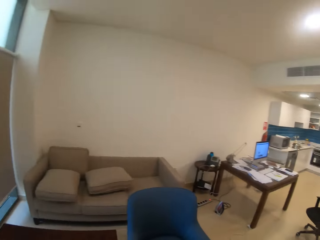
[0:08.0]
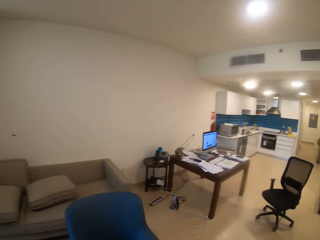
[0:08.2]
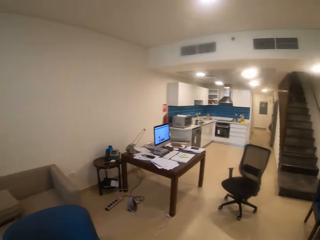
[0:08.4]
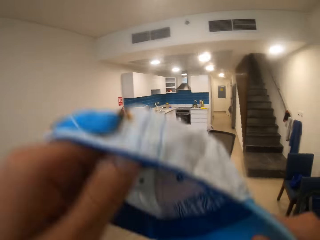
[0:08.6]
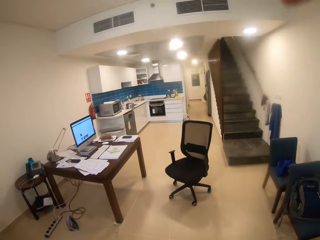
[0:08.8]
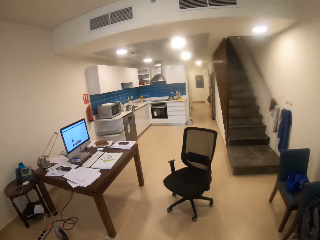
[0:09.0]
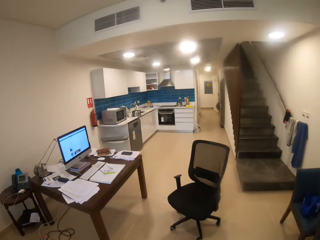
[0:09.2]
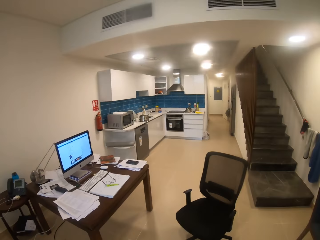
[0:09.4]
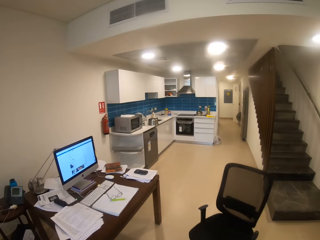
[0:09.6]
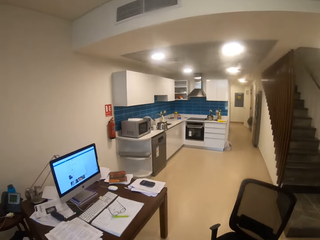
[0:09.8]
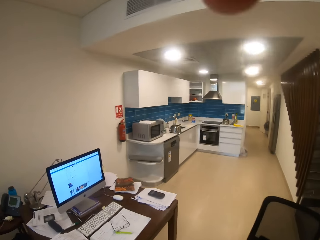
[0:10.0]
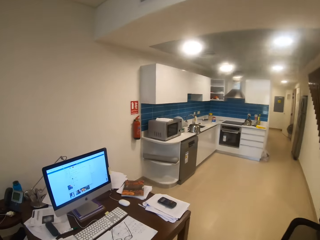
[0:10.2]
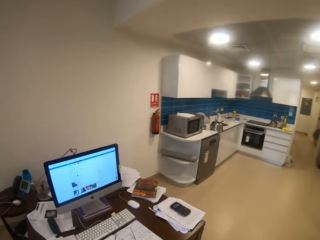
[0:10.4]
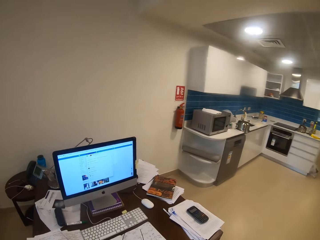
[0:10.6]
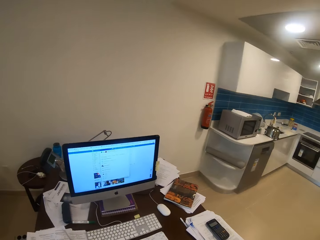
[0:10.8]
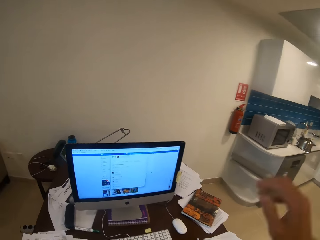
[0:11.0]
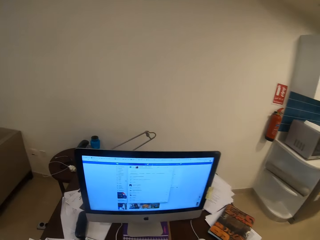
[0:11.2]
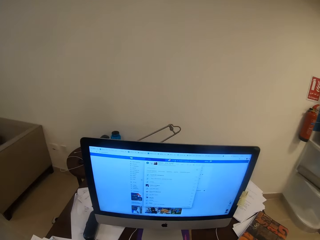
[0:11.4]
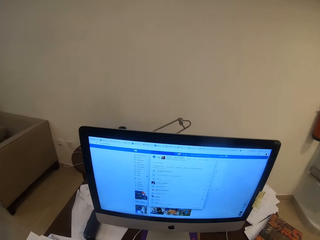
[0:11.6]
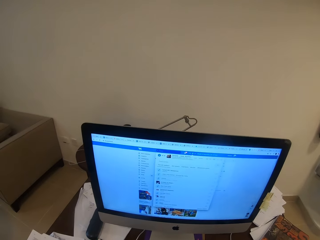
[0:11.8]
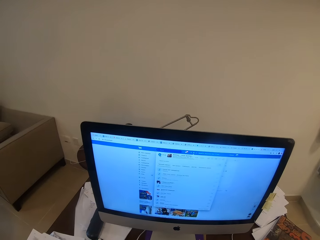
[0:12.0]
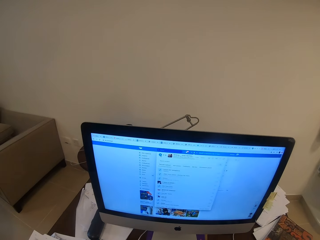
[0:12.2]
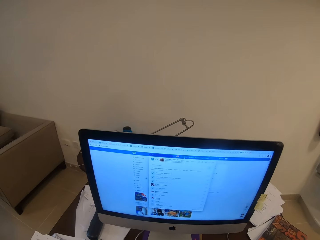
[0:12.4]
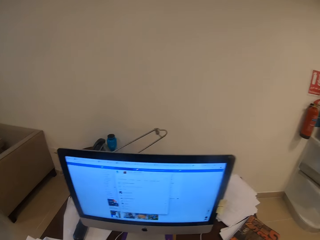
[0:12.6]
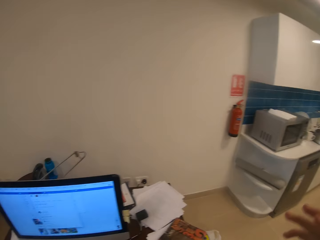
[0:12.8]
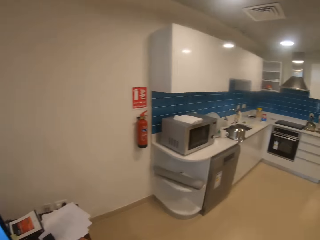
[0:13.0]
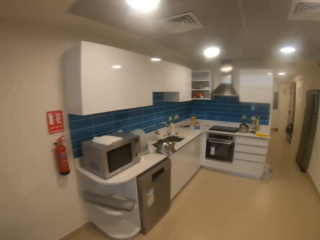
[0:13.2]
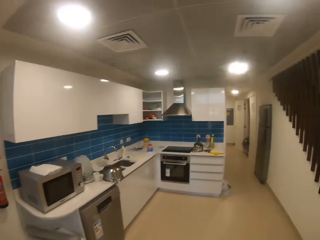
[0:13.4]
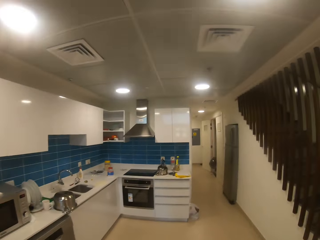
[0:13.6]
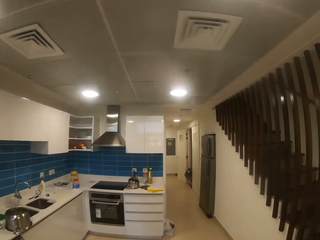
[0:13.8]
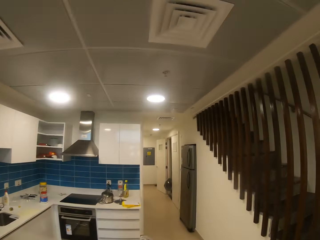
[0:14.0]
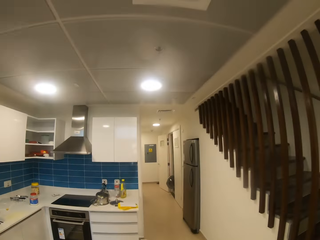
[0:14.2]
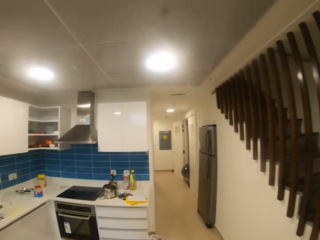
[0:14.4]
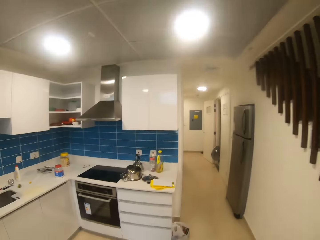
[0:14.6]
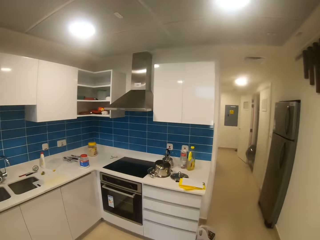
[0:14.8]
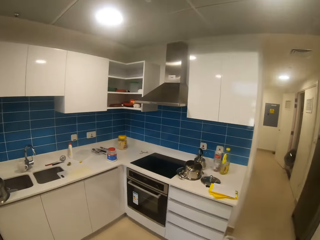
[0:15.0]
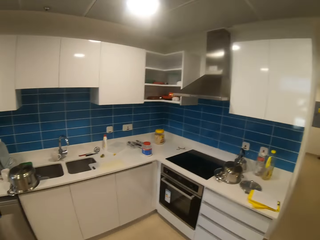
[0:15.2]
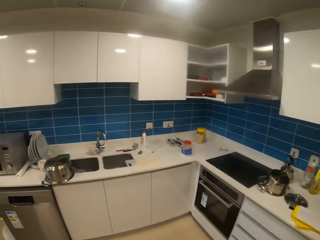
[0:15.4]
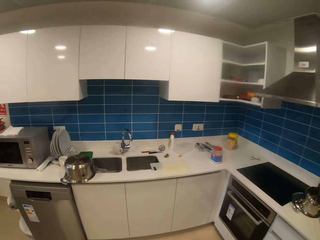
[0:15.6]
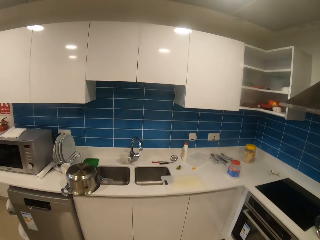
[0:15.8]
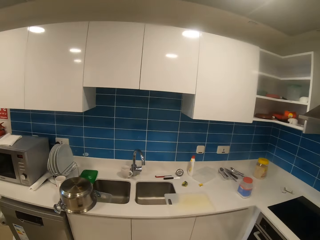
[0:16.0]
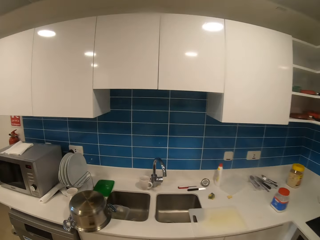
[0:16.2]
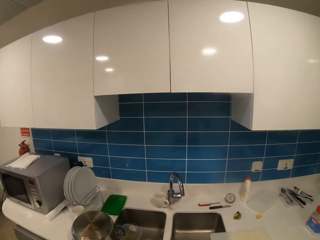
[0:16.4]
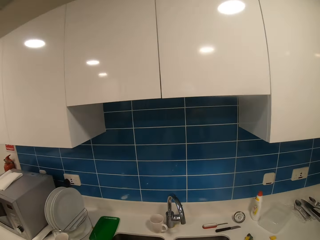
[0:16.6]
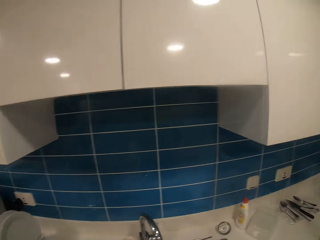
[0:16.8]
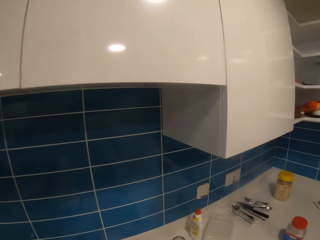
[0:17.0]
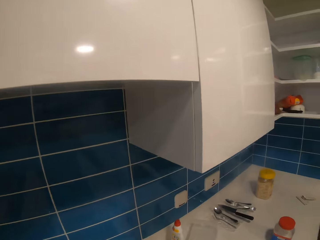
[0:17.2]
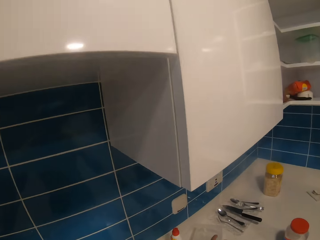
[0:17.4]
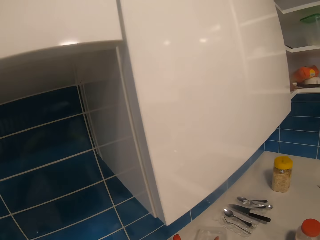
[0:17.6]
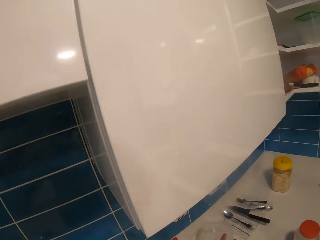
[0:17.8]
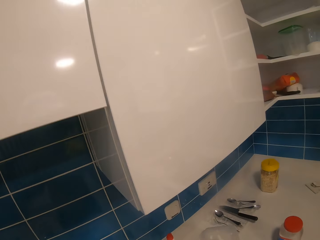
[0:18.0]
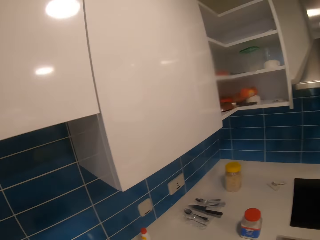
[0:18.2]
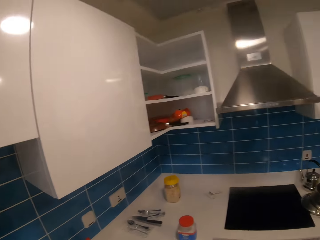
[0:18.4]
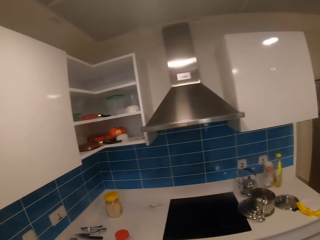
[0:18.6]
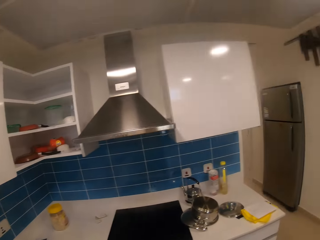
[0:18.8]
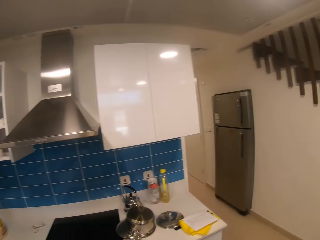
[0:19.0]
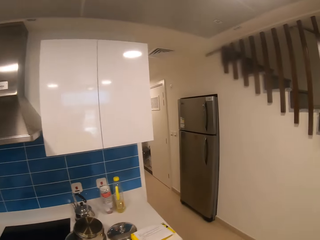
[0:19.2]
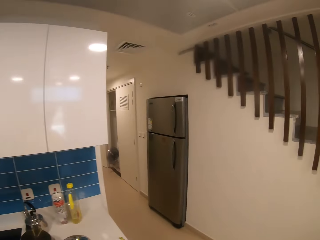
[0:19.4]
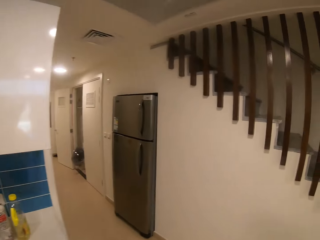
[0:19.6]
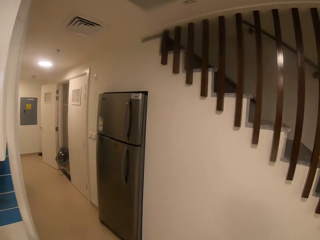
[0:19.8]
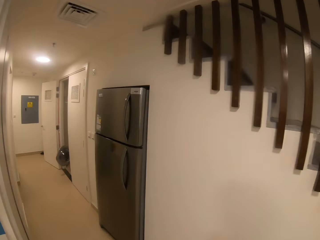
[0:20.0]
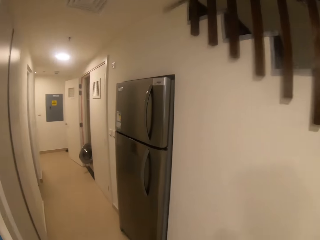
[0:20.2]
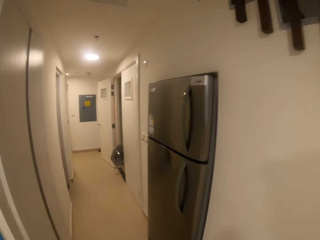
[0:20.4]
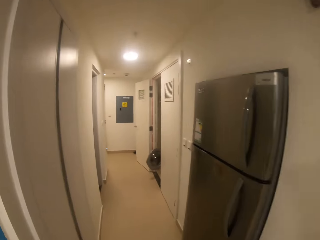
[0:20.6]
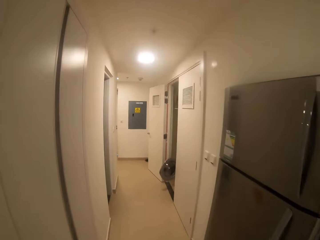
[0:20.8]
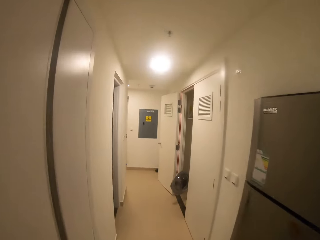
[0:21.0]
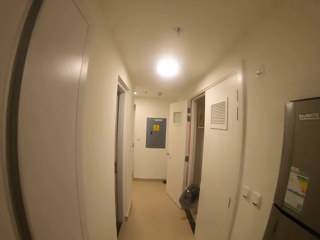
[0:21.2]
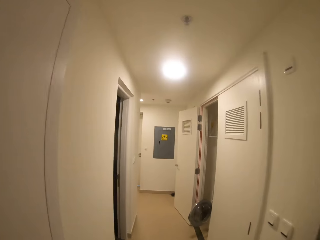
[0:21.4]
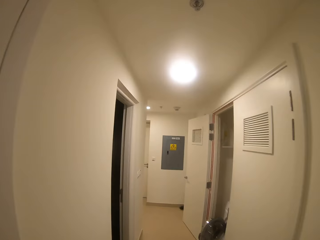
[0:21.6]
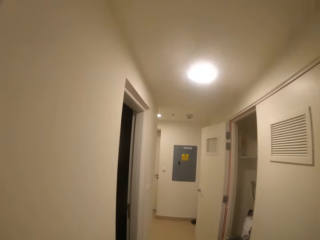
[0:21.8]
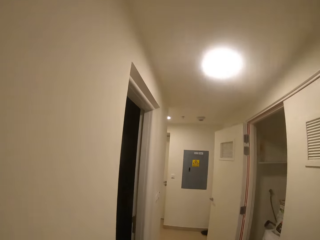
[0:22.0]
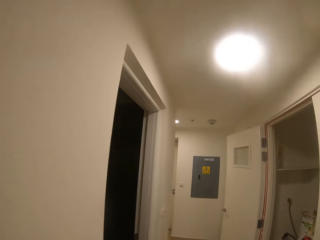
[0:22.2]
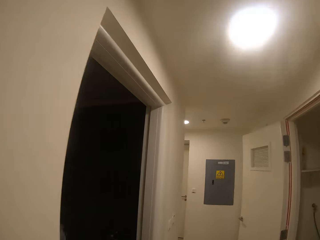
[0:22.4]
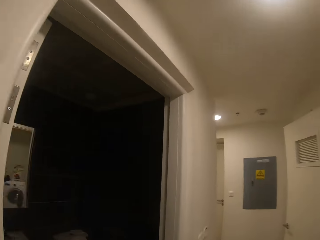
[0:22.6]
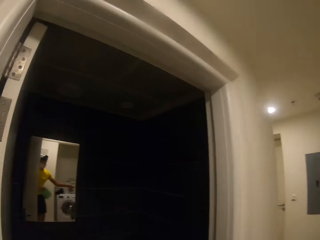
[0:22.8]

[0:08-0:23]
The camera wearer walks across the room. They look at the machine. They walk around the house. They pick up a dish from the kitchen counter. They walk across the house.

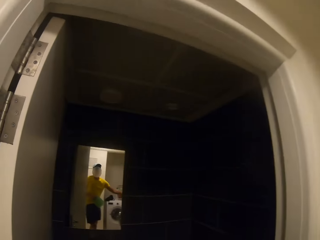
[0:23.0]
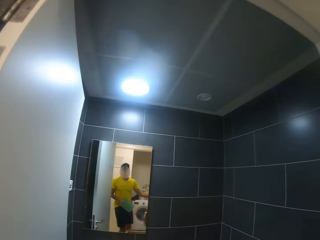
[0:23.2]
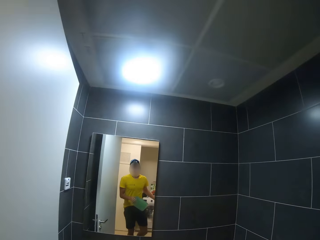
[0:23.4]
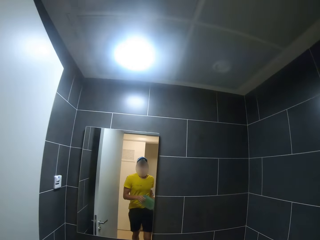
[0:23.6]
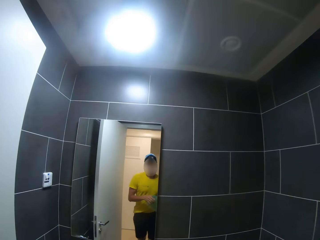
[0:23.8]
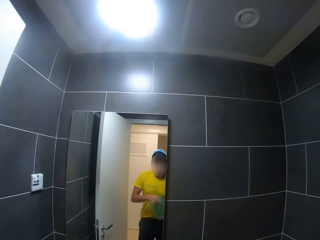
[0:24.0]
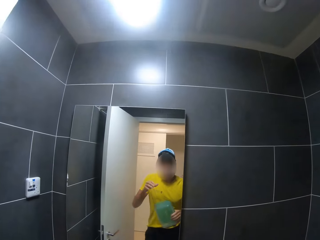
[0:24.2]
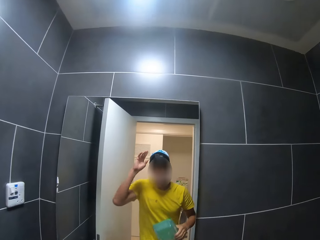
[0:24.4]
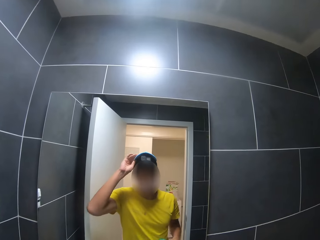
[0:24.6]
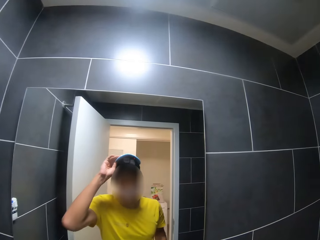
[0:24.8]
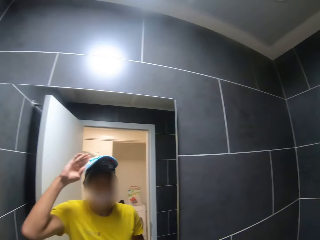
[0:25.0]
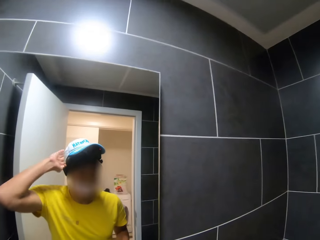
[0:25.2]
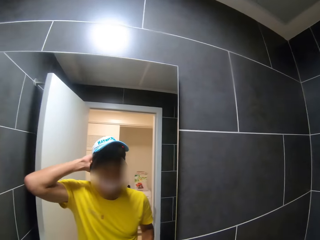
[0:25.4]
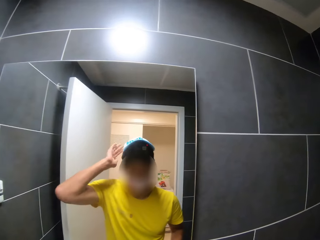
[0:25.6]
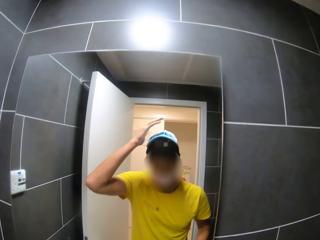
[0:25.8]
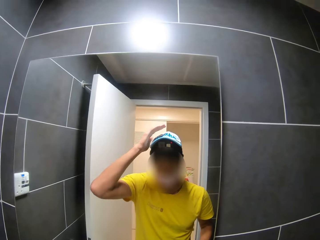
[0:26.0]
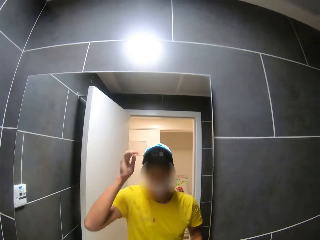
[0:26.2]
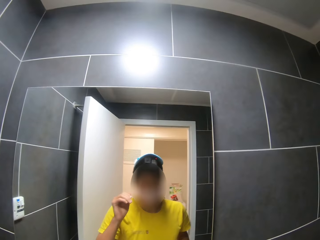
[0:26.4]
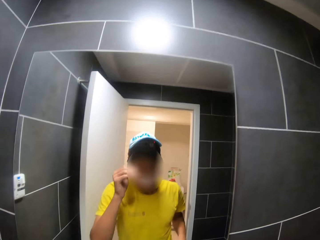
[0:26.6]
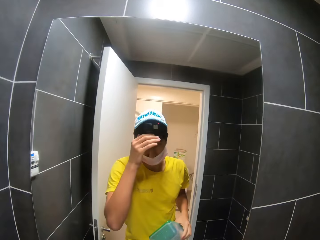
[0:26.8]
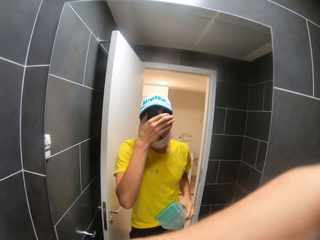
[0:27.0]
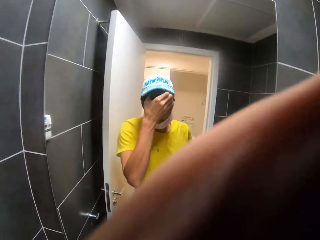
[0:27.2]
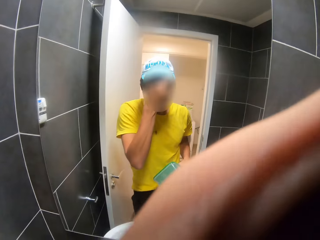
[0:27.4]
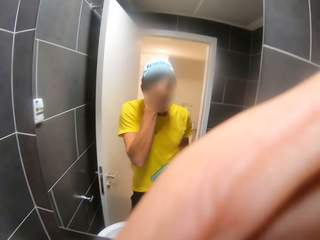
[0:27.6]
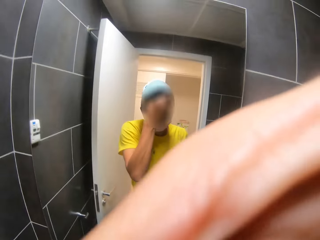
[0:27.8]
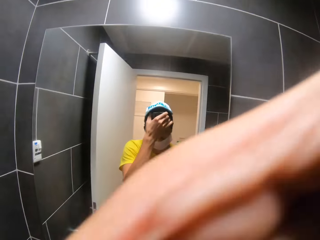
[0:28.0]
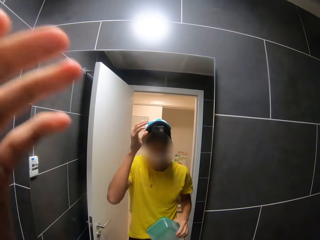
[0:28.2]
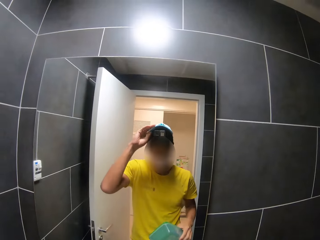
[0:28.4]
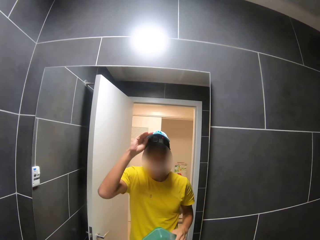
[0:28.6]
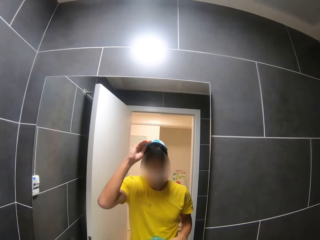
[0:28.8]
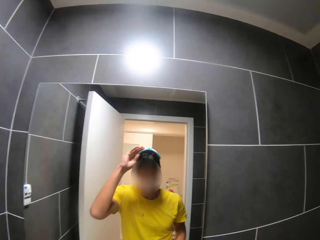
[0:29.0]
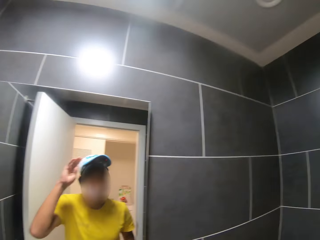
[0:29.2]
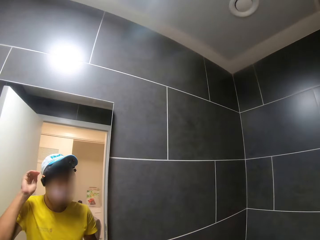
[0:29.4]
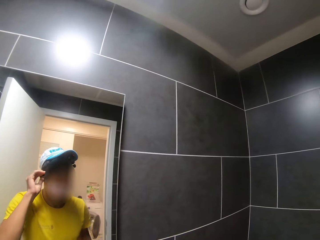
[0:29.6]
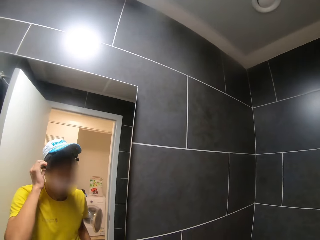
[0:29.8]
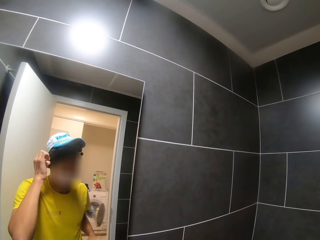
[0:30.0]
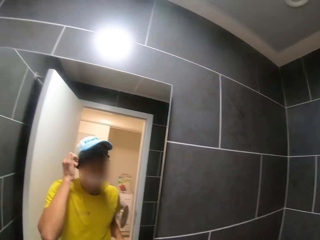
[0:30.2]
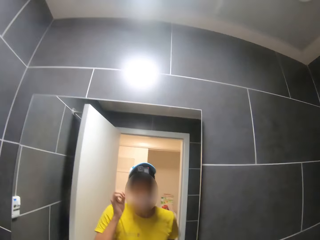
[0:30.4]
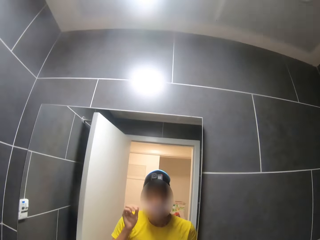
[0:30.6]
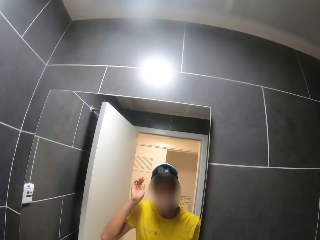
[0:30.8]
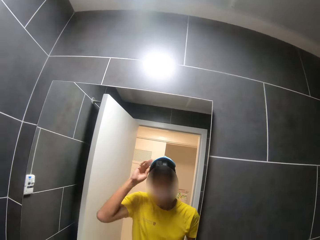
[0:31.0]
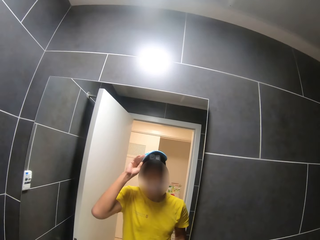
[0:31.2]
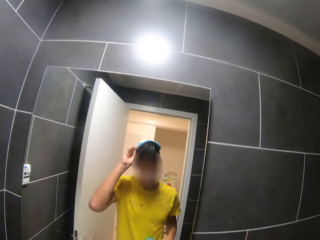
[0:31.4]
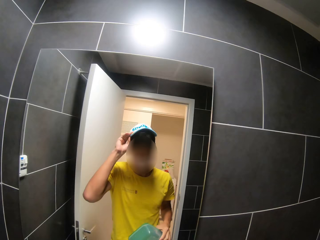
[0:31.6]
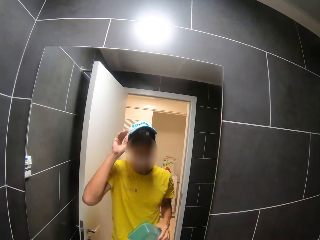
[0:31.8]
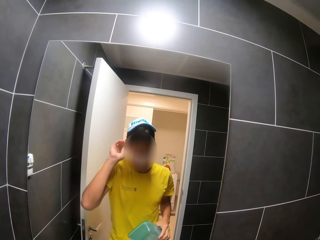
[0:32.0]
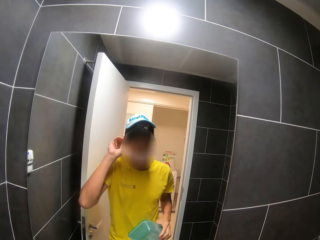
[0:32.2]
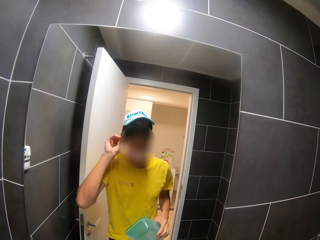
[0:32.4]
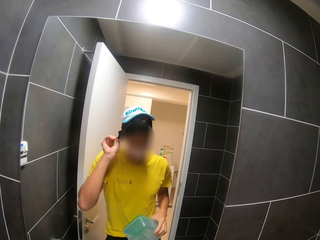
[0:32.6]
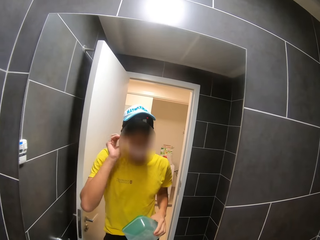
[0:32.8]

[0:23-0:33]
The camera wearer looks at himself in the mirror. He fixes the camera.
